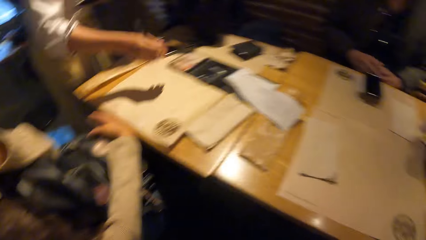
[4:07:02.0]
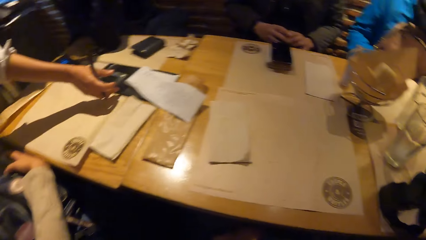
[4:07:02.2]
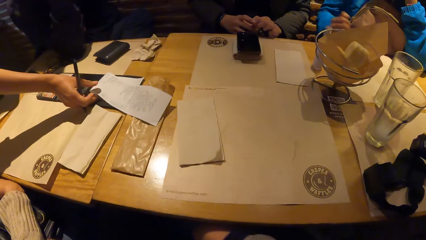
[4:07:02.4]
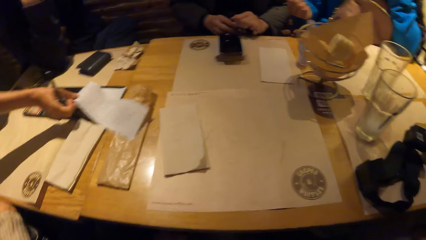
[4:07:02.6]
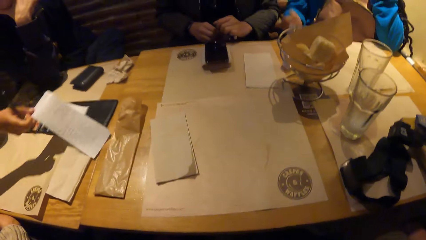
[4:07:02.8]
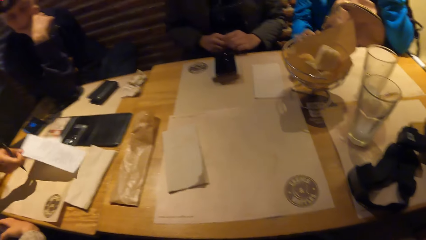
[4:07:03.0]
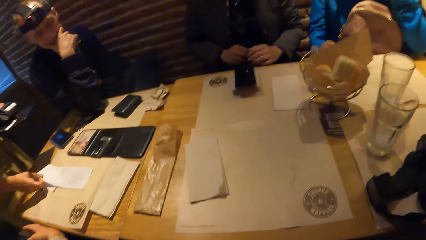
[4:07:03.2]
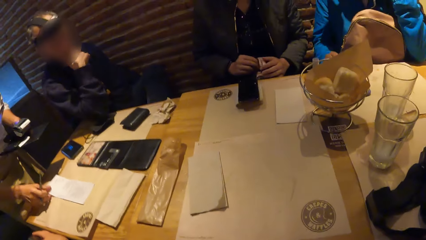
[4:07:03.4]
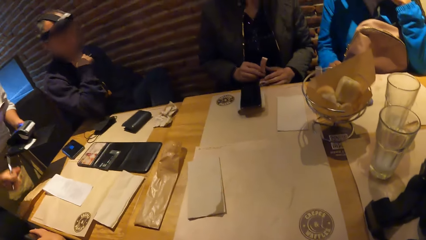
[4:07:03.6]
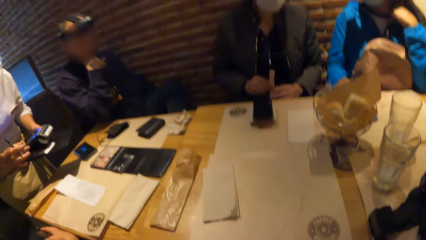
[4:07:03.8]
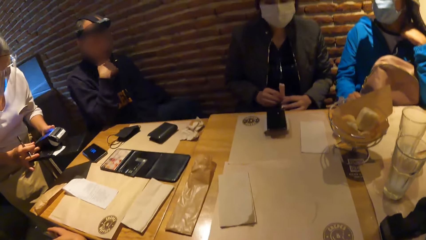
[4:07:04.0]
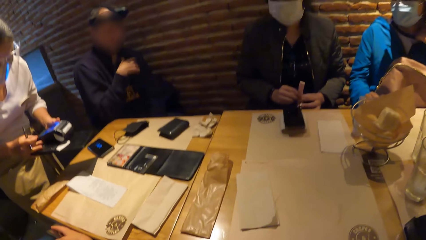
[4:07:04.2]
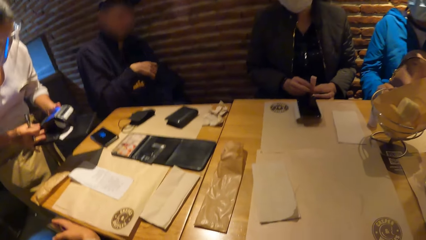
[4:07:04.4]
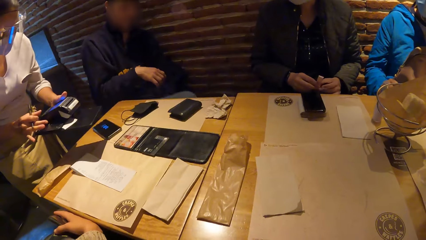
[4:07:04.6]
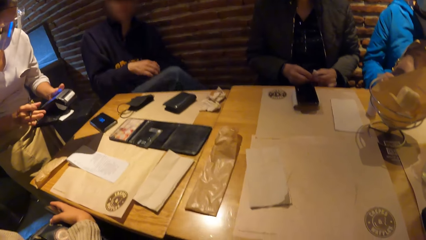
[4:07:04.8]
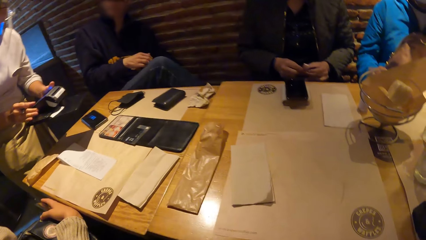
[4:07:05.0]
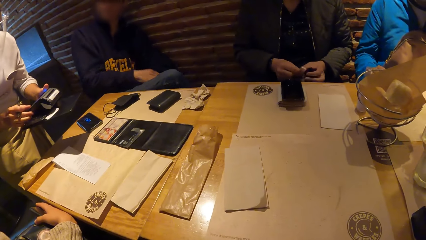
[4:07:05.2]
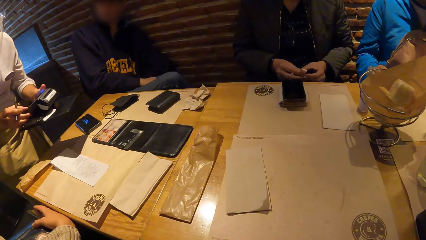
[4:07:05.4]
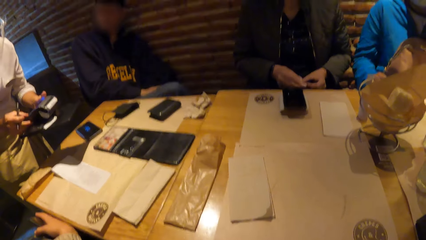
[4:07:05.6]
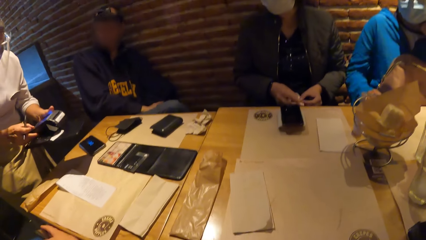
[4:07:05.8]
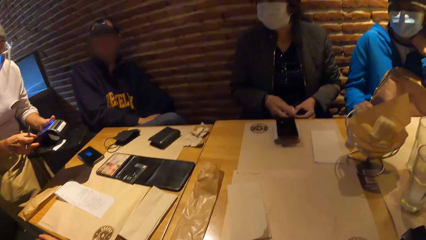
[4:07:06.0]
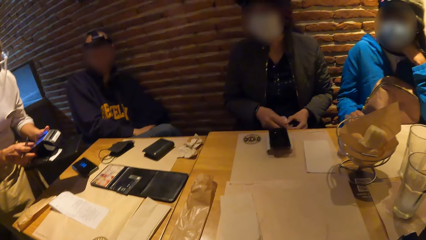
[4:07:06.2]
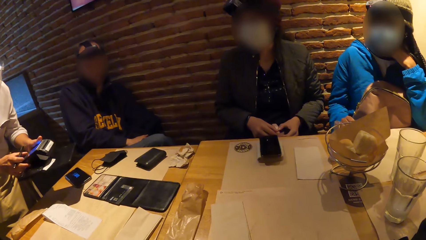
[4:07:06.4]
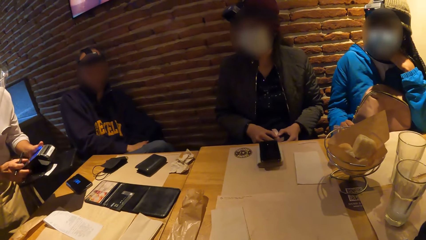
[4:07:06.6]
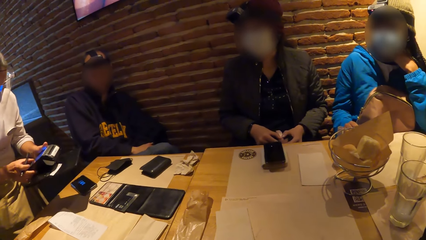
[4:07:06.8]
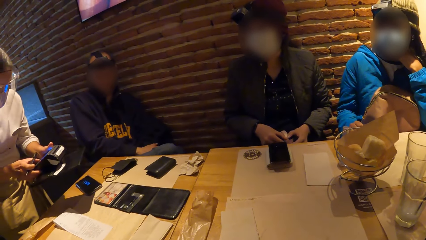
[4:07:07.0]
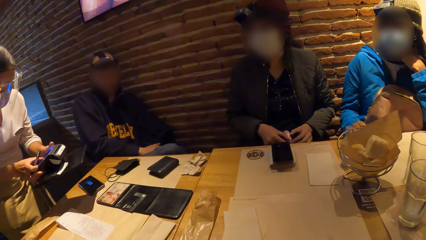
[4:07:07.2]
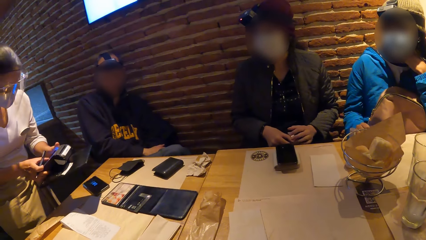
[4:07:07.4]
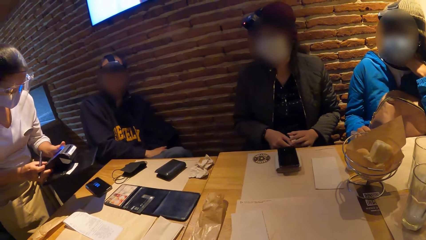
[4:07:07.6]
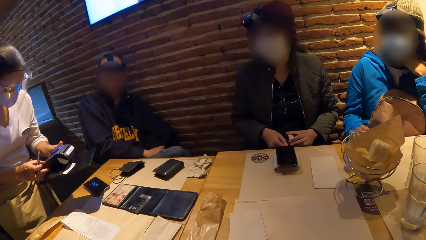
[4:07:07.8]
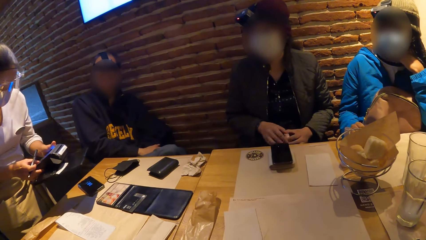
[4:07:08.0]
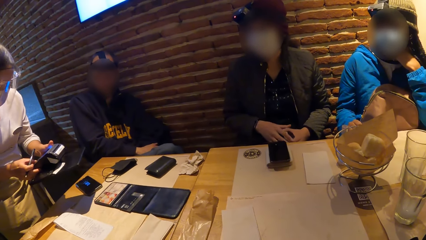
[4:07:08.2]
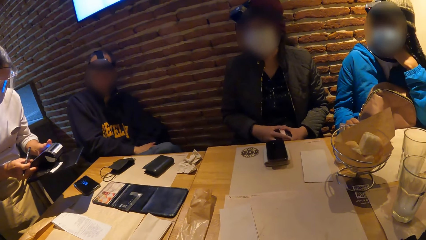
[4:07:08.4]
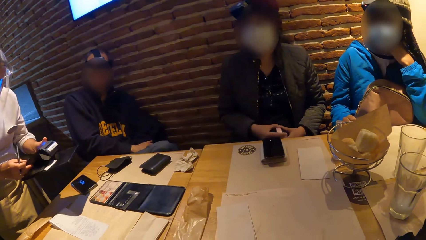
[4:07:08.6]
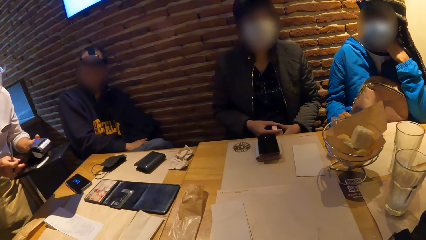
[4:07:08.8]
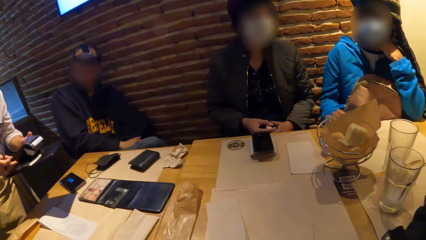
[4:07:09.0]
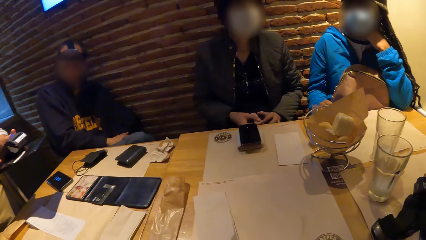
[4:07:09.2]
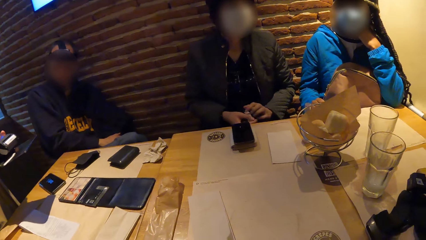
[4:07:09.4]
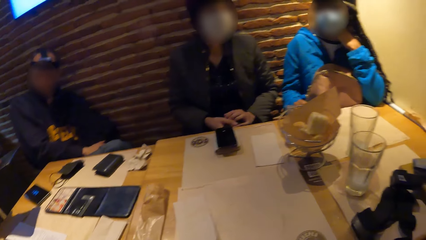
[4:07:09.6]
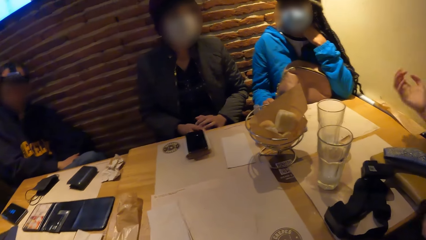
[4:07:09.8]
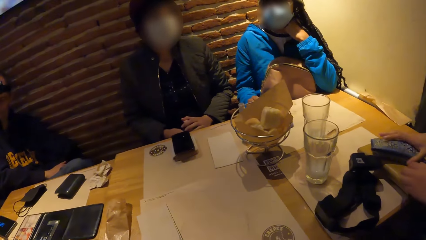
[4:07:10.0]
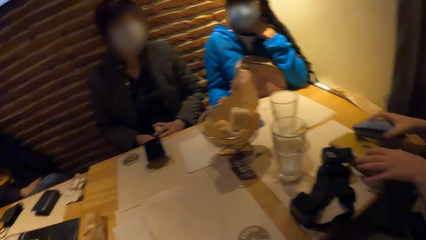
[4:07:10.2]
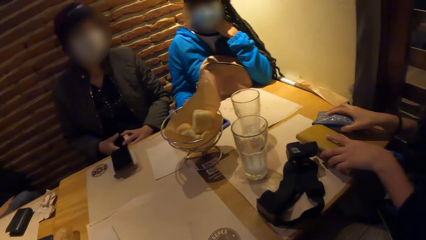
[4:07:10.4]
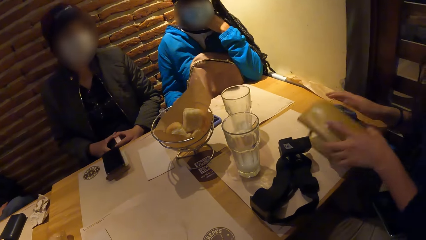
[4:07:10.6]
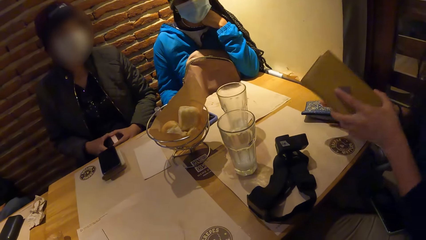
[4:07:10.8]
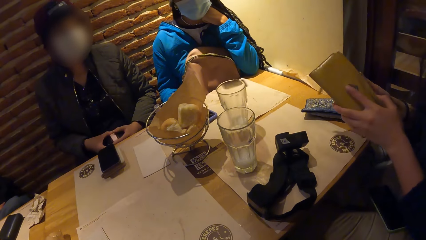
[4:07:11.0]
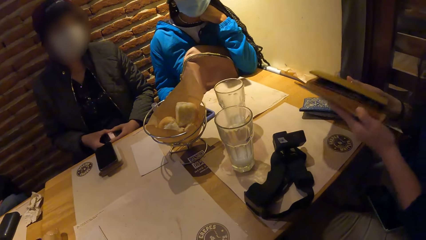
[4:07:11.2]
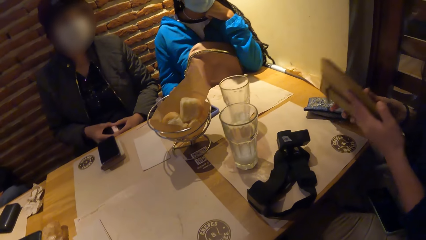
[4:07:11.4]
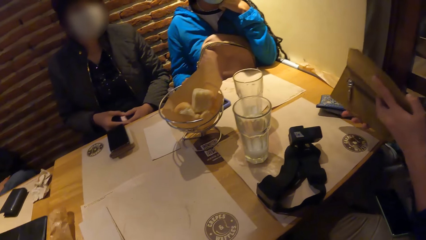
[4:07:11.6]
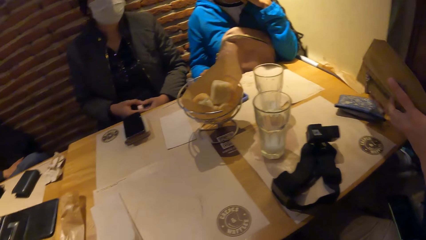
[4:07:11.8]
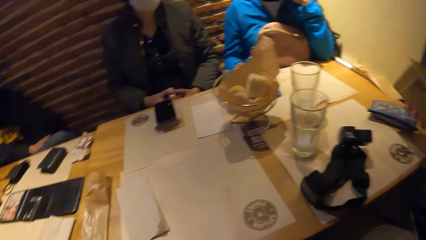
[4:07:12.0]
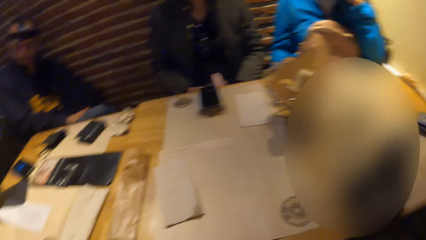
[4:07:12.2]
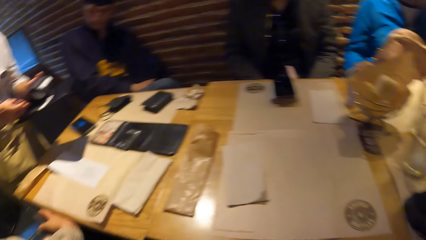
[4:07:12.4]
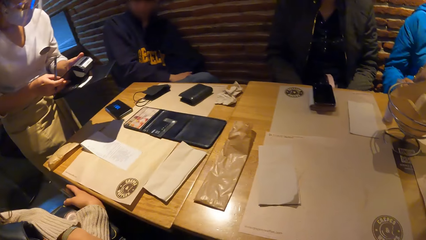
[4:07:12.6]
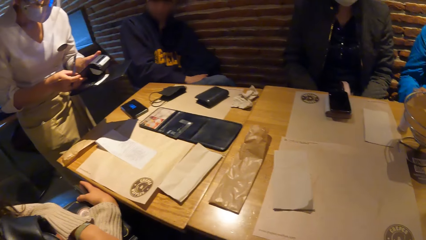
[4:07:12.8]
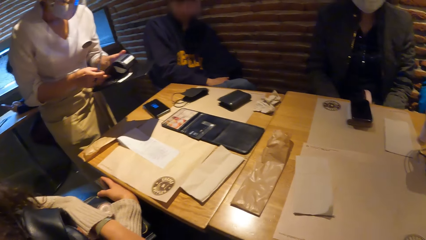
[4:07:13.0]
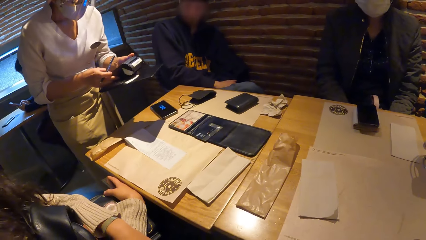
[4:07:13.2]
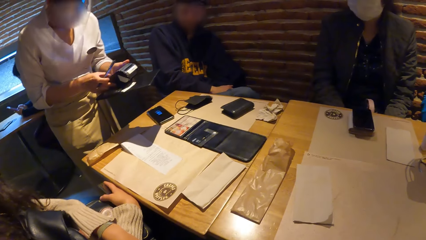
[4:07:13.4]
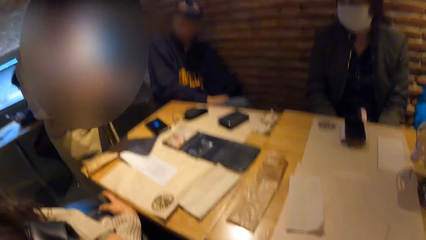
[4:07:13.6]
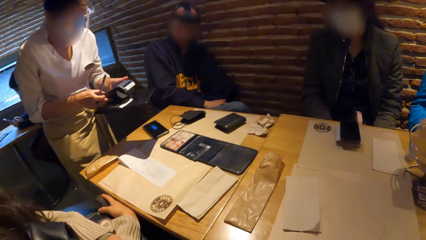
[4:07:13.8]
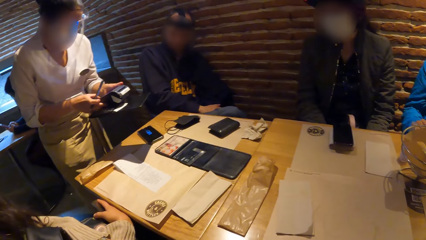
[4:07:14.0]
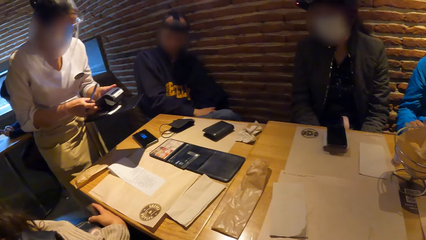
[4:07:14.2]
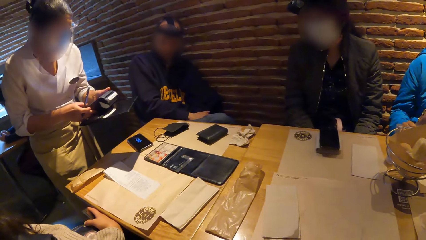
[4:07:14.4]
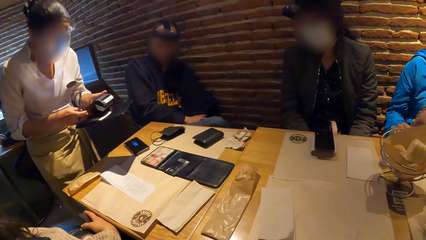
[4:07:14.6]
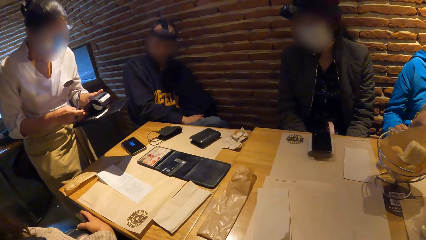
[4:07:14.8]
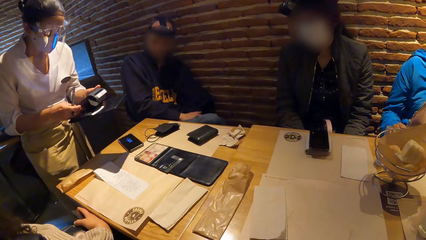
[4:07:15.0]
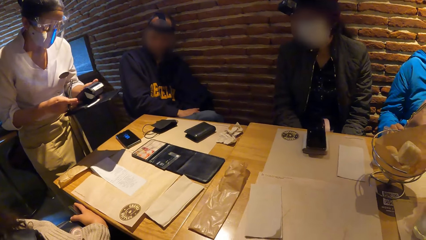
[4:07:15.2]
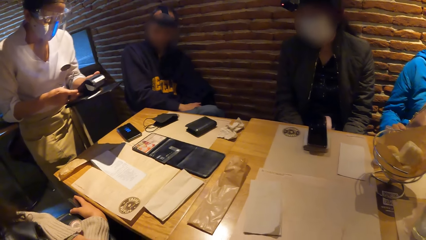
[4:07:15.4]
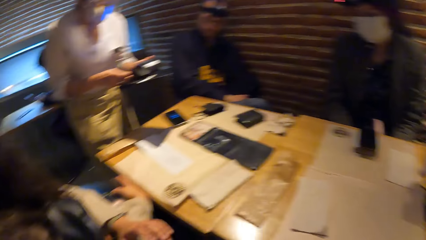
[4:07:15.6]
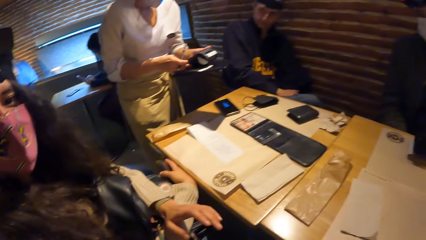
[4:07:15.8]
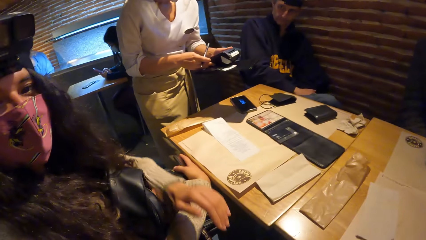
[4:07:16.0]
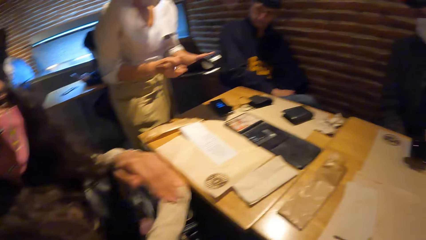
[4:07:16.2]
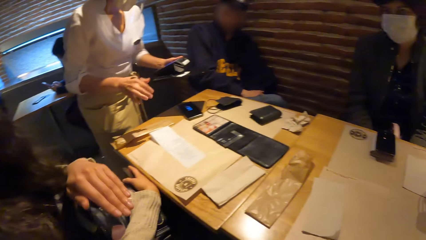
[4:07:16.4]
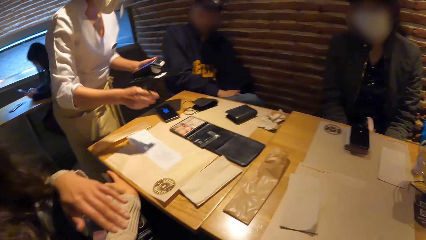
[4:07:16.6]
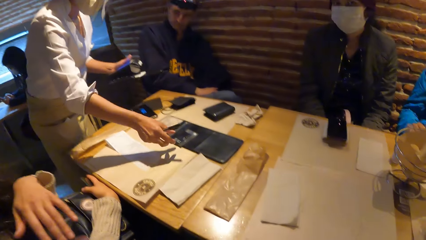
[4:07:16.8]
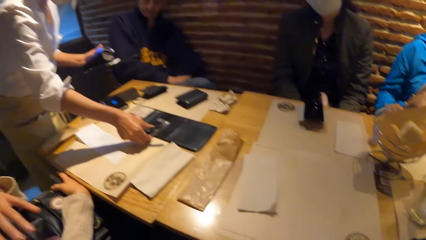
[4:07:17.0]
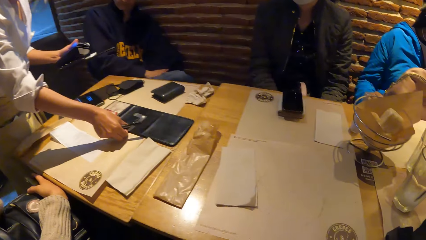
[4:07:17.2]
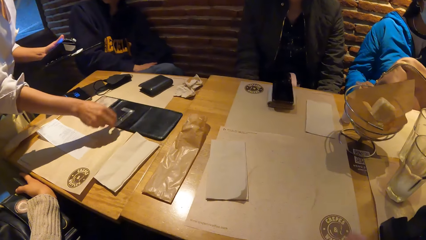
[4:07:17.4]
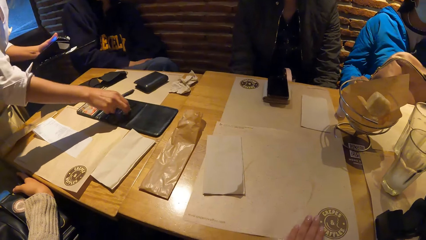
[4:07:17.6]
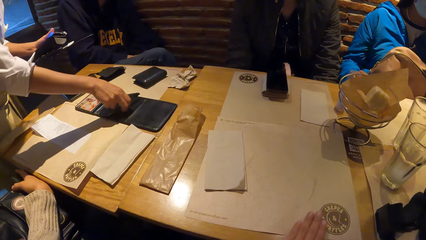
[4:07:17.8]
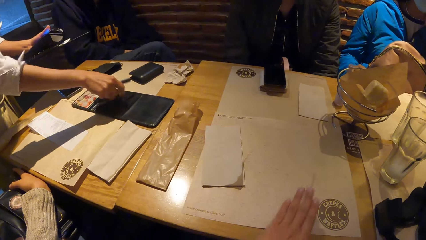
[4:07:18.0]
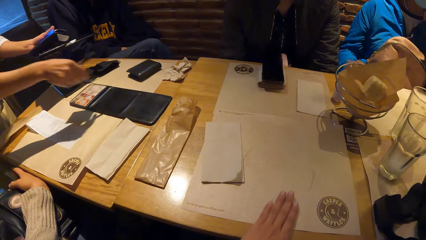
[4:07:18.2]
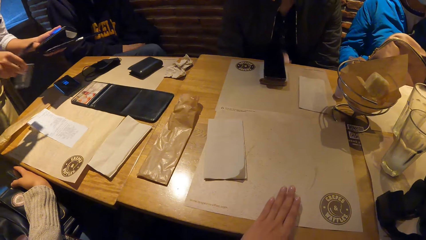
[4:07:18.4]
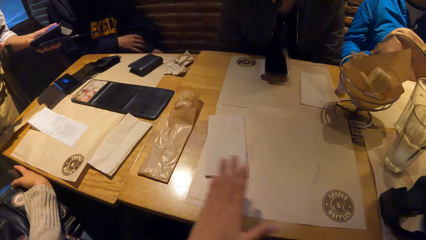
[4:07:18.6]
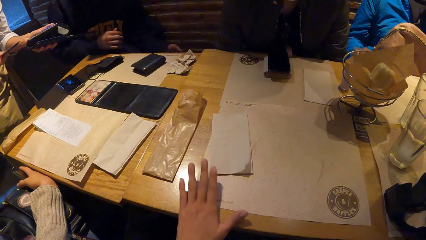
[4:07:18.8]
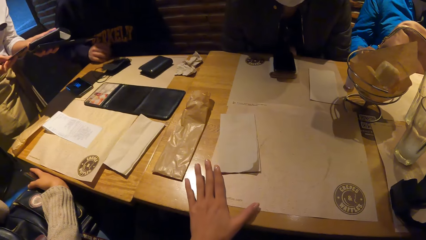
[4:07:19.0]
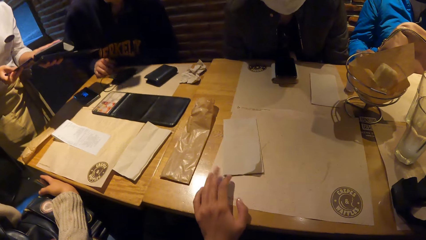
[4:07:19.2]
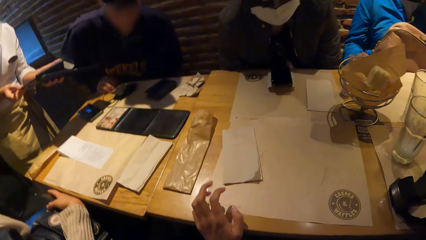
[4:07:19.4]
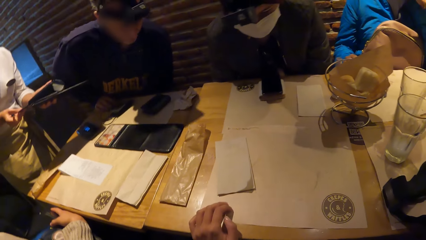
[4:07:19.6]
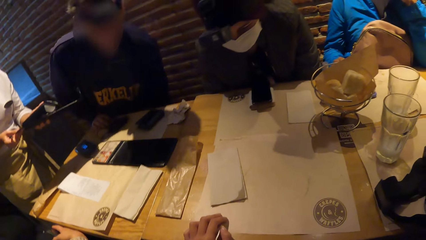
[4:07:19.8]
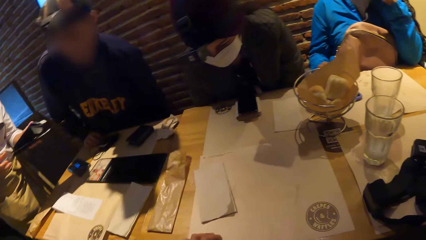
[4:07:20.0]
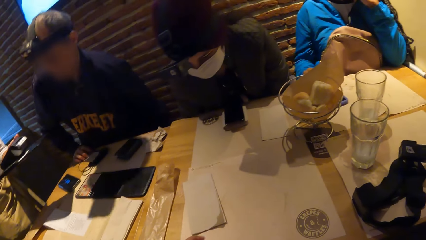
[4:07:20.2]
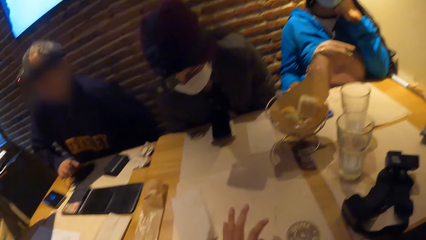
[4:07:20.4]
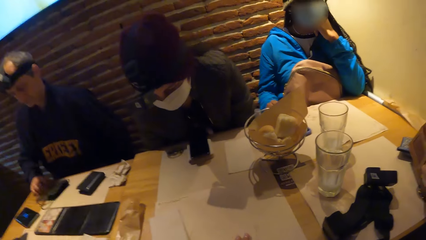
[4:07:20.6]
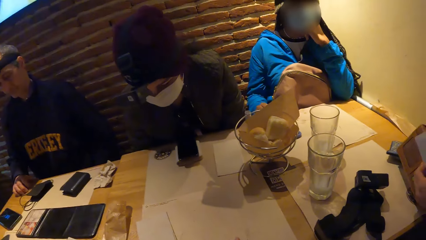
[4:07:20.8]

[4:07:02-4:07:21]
A waiter moves an invoice on the table with her right hand. The waiter operates a POS machine in her hands. A person converses with another person, a woman, the camera wearer, another woman and a third person. A woman moves a blue purse on a yellow purse on the table with her right hand. The woman picks up the yellow purse from the table with her left hand. The woman opens the yellow purse in her hands. The camera wearer converses with the second person. The waiter picks up a debit card from the table with her right hand. The camera wearer taps on the table. The waiter inserts the debit card in her right hand into the POS machine.
